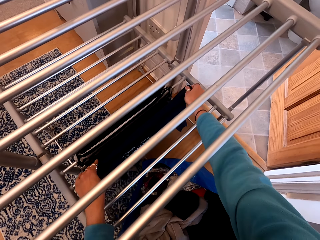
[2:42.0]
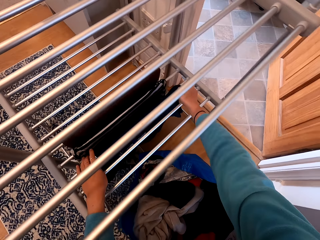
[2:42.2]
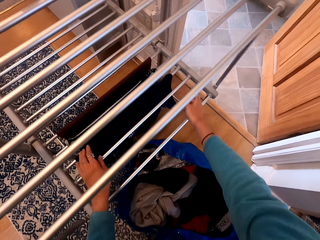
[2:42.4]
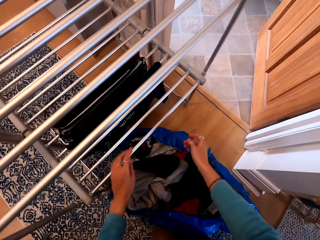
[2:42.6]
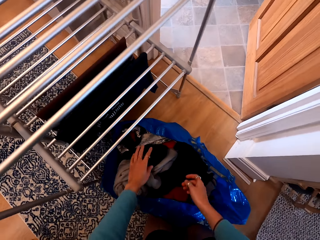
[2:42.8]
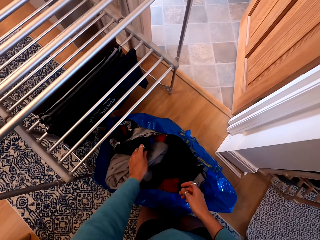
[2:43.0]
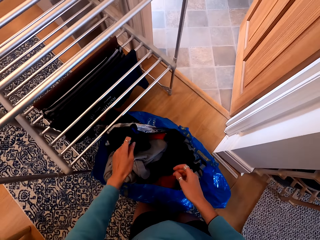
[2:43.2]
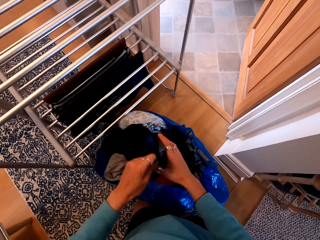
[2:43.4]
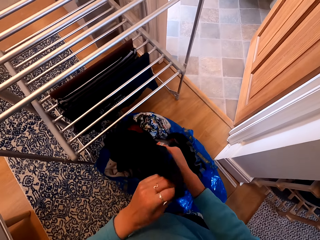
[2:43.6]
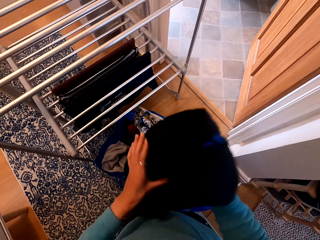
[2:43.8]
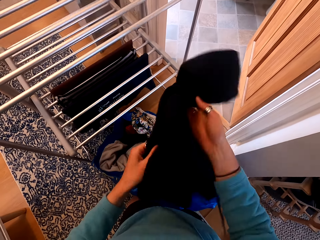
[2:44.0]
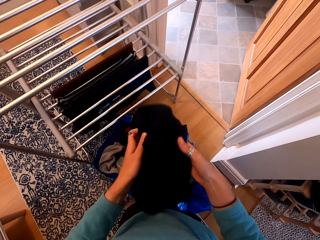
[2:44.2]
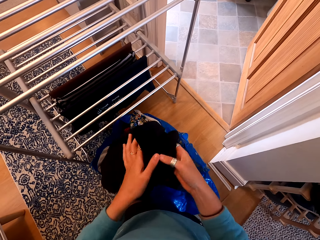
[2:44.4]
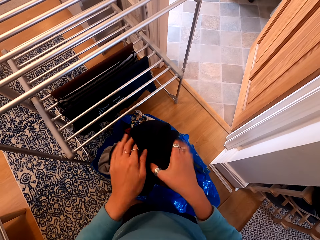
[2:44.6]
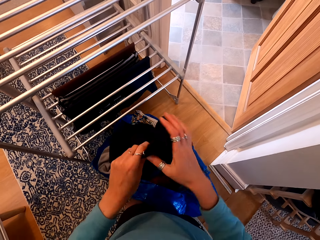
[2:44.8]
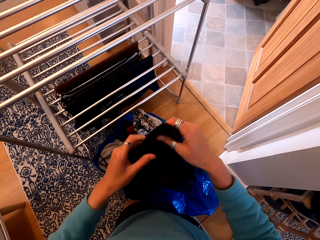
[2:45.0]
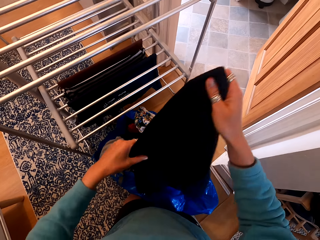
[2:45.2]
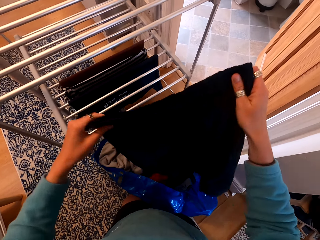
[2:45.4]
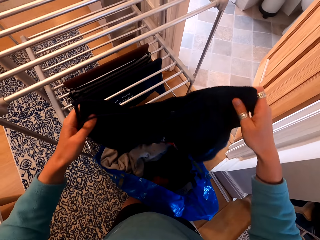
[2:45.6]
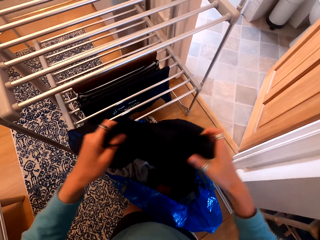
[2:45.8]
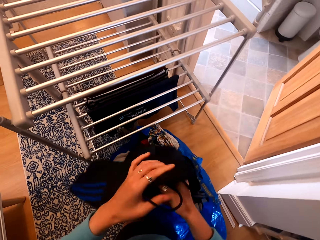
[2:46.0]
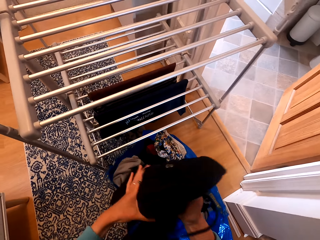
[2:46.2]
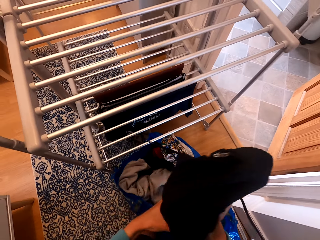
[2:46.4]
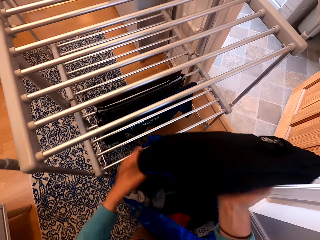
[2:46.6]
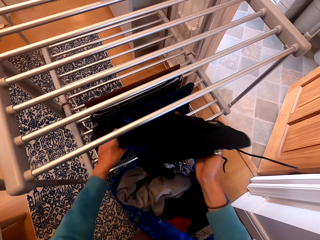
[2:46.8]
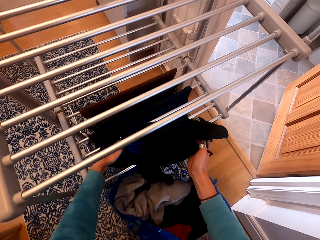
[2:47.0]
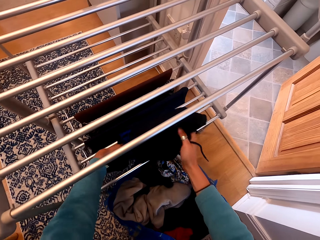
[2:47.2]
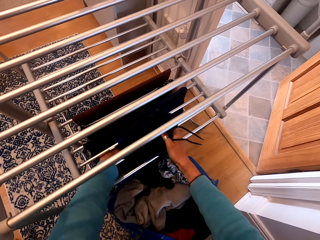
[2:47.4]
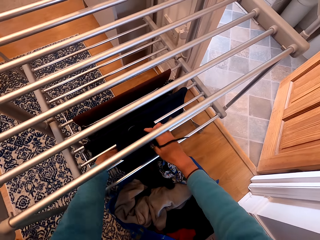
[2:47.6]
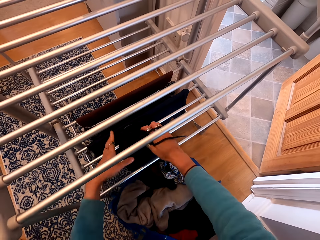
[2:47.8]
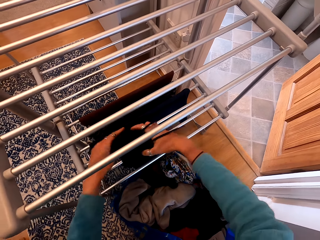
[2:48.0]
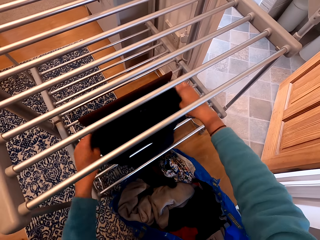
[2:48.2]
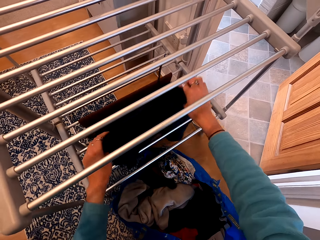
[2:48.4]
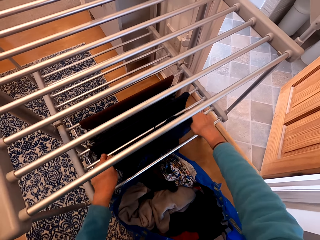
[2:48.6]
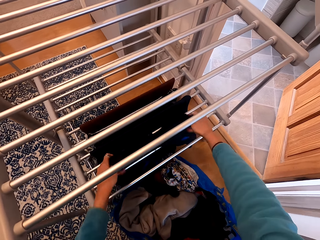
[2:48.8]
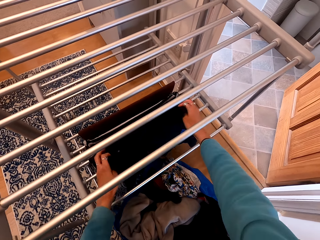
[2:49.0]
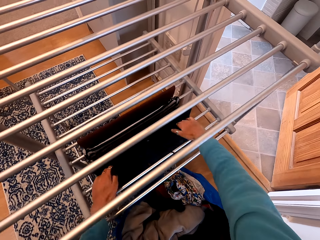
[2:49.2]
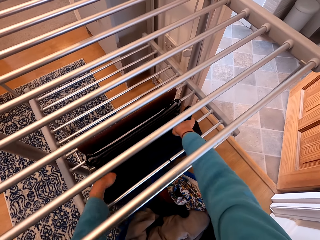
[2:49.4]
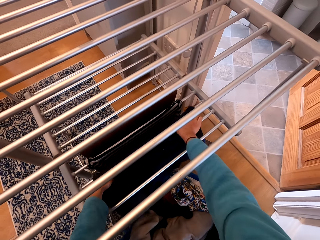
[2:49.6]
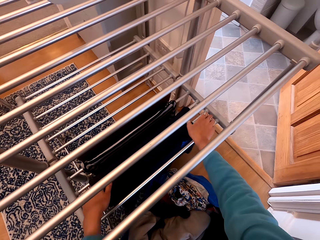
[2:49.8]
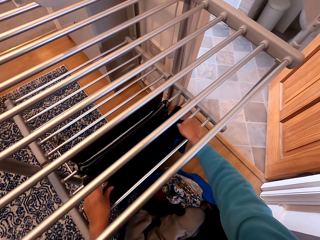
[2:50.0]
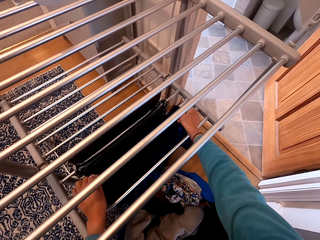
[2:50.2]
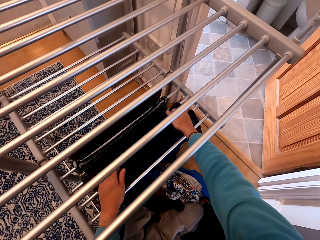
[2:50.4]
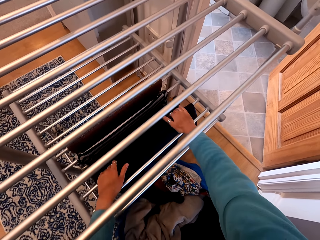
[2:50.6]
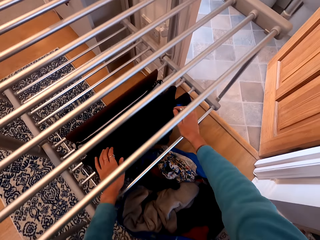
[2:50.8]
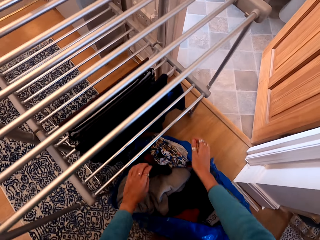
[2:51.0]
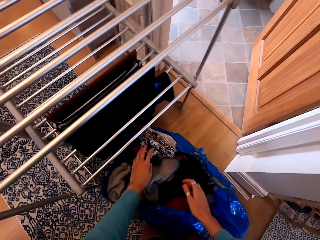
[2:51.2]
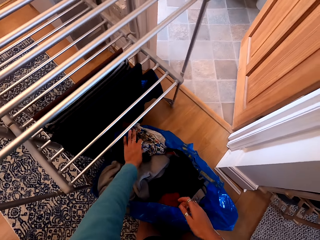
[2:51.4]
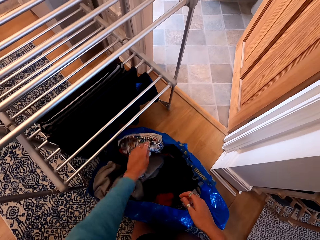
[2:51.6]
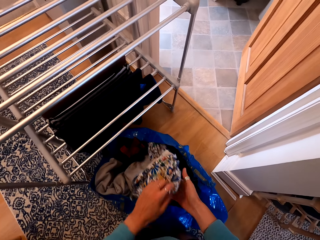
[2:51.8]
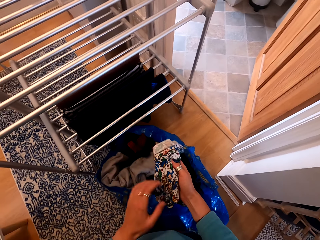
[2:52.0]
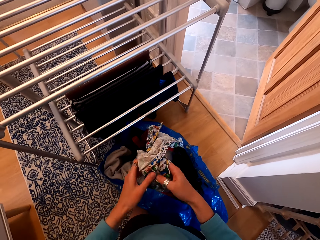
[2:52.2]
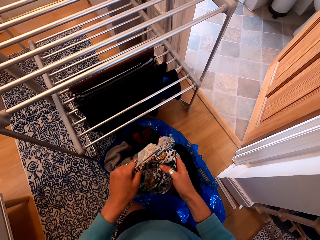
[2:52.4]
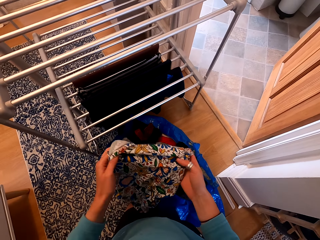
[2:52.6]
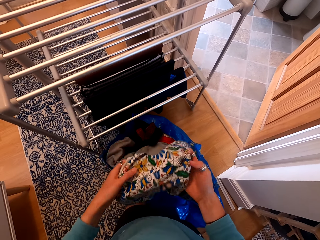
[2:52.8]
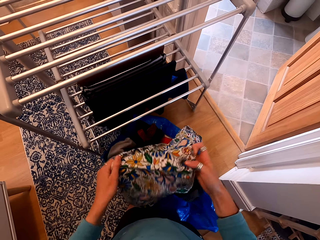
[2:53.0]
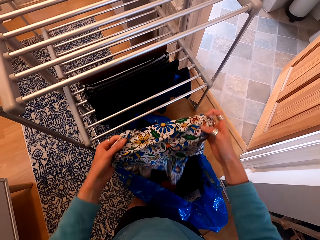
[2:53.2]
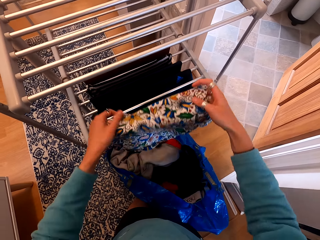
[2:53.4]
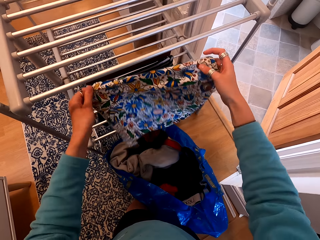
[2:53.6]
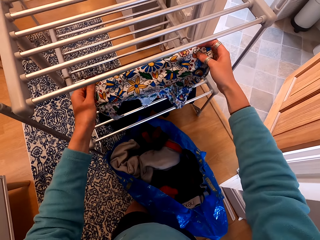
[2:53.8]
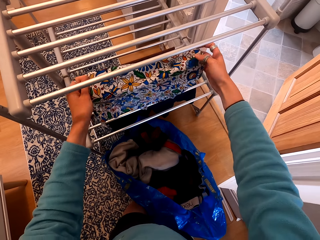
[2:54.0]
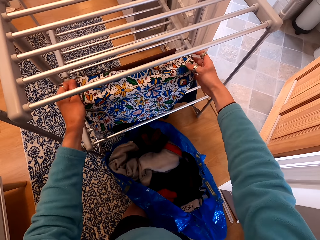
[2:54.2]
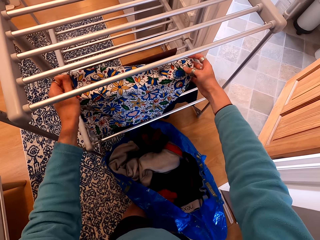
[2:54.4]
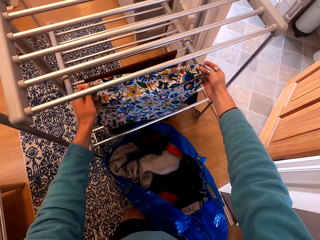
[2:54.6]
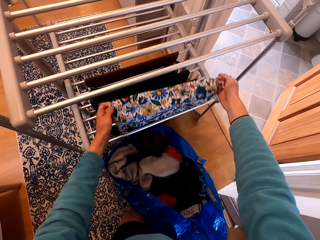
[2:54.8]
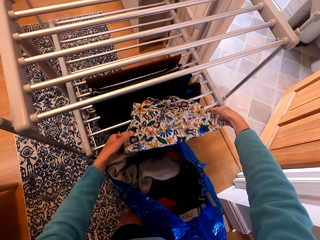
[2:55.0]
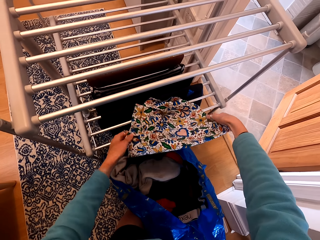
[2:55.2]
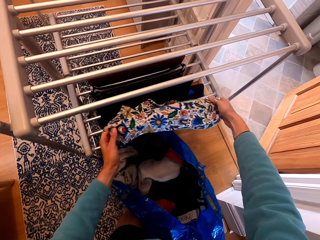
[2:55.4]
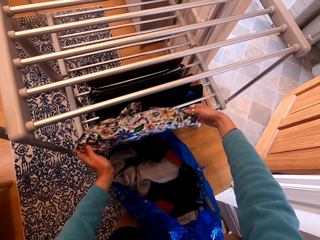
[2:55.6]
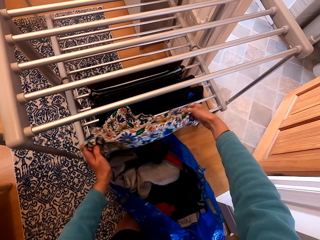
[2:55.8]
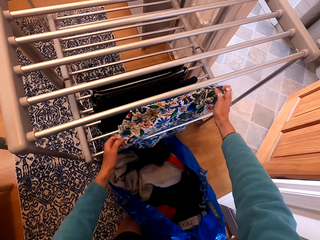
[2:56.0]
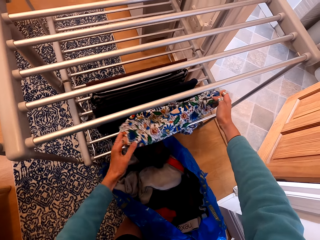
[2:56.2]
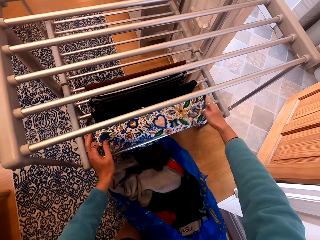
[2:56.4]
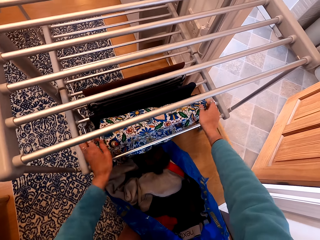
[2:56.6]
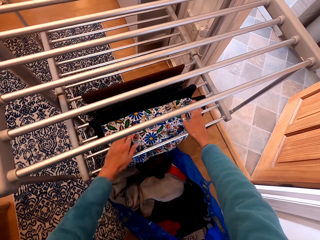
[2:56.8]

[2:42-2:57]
The camera wearer picks up a cloth. They unfold the cloth. They hang the cloth on the clothes rack. They pick up another cloth. They unfold the cloth. They hang the cloth on the clothes rack.

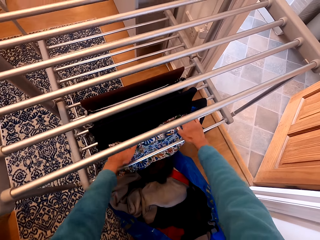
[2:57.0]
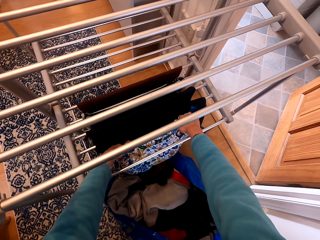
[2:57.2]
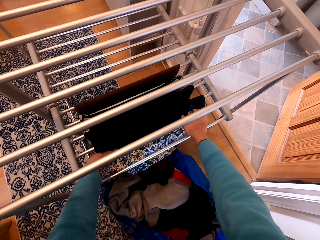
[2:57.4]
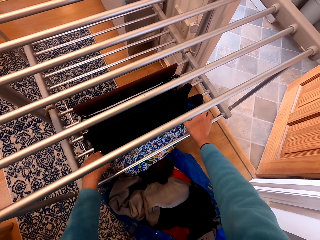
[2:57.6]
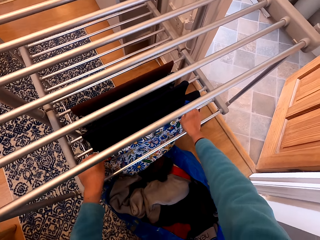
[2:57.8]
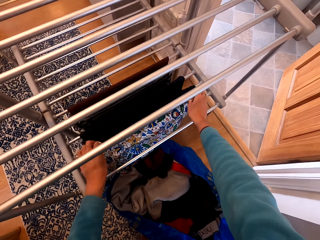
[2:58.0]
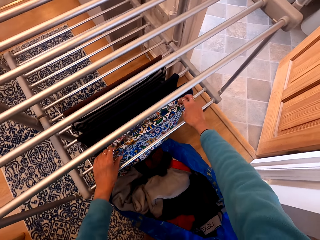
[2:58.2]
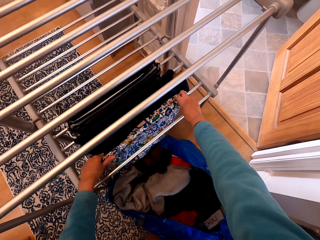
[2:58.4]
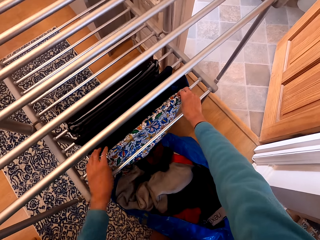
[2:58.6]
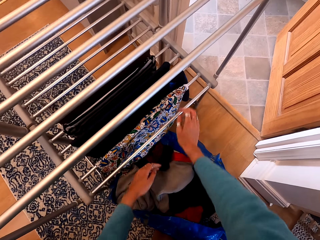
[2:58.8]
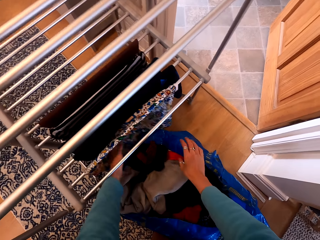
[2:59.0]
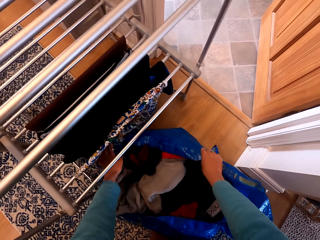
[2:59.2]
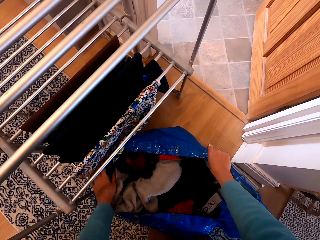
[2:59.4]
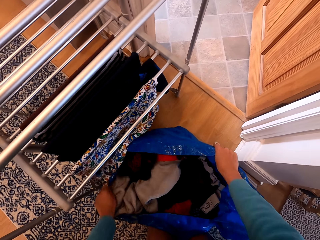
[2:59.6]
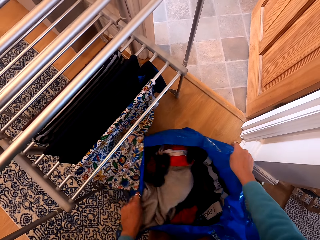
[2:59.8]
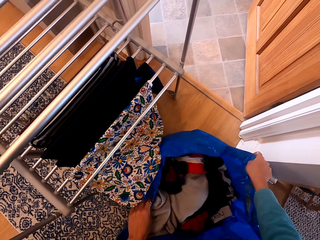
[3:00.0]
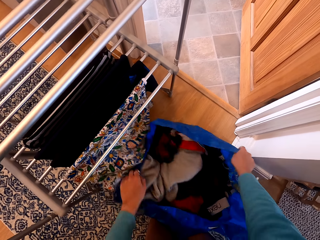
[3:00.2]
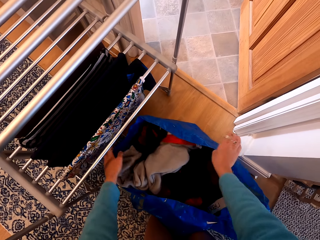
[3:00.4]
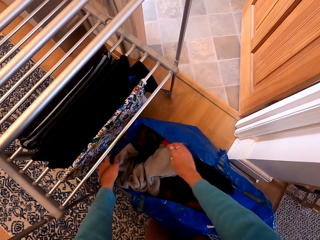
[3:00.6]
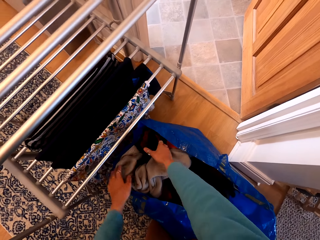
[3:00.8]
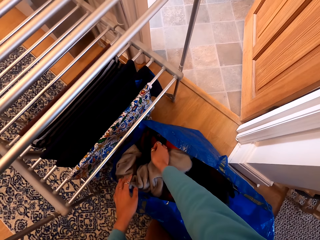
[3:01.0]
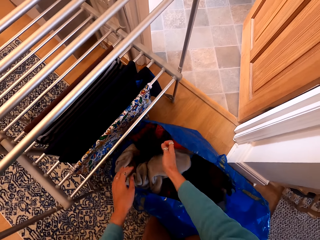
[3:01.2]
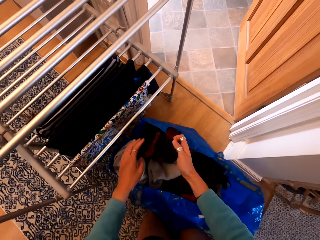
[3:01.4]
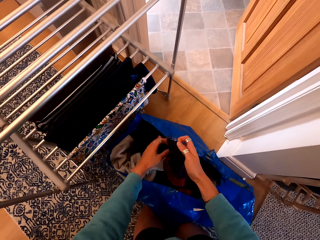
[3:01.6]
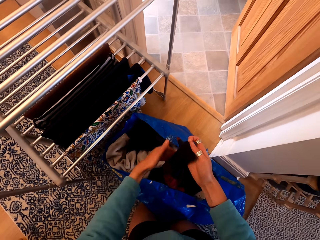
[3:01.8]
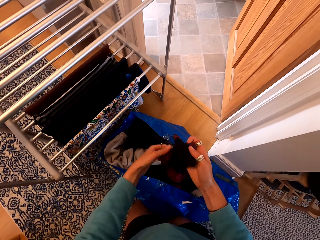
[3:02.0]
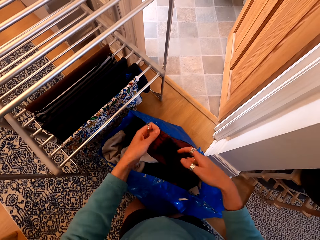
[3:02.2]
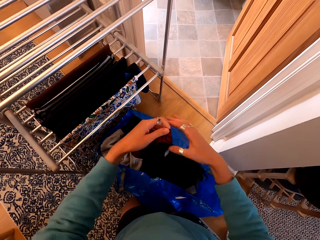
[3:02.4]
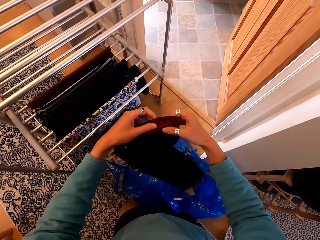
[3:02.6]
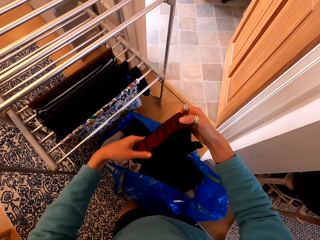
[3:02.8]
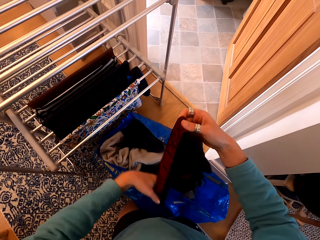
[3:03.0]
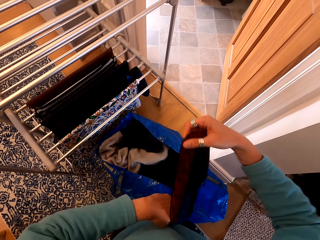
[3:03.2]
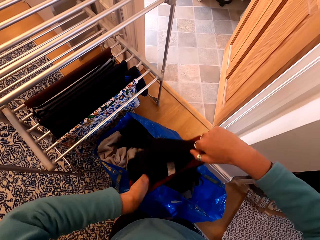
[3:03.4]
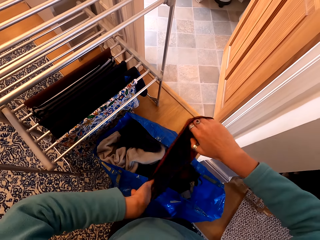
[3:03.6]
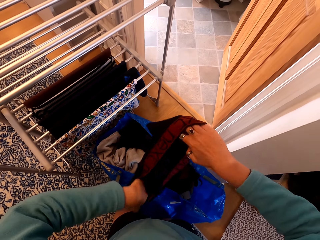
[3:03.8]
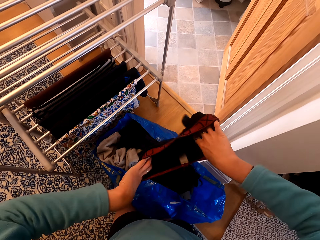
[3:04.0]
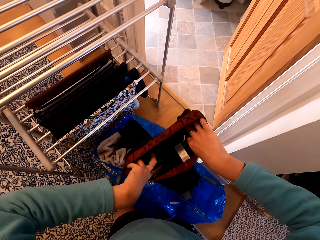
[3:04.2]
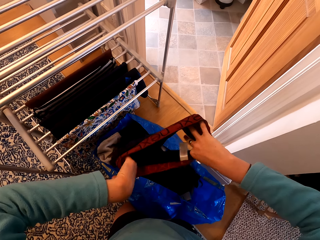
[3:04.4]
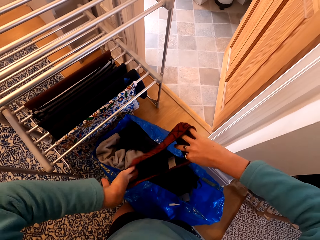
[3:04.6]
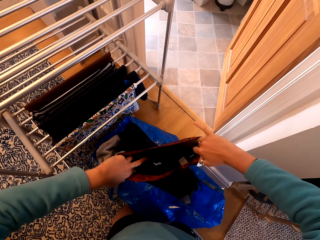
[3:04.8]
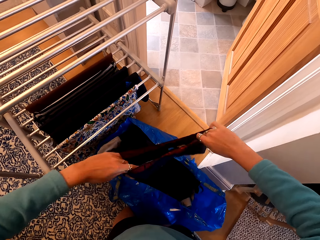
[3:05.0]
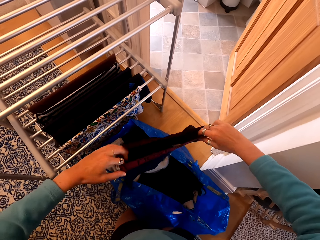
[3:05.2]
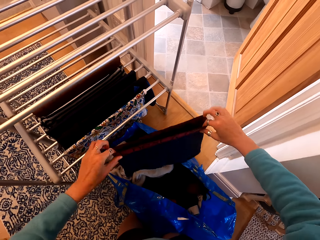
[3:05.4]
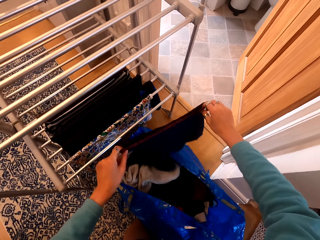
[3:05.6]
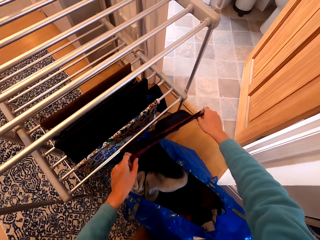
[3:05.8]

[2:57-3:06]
The camera wearer moves the shopping bag. They pick up a boxer. They unfold the boxer. They put the boxer on the rack.
